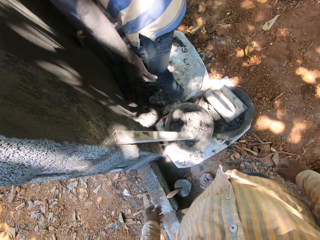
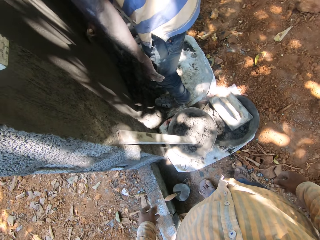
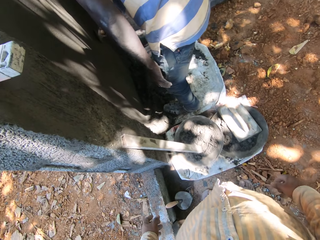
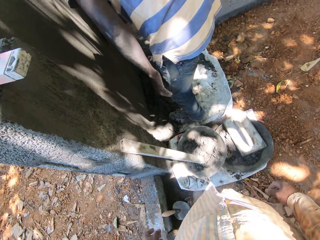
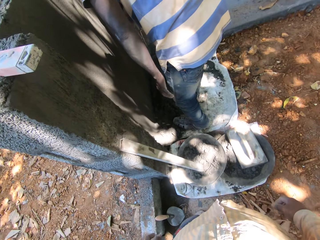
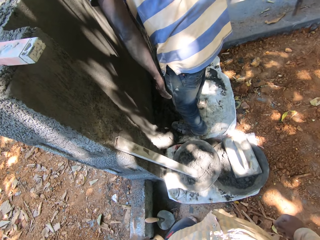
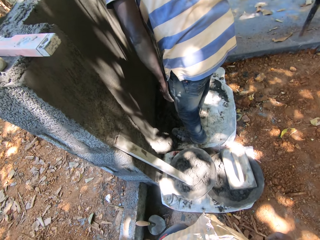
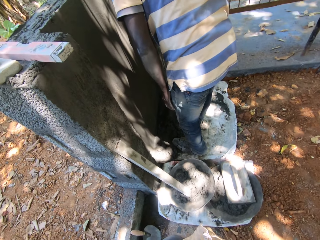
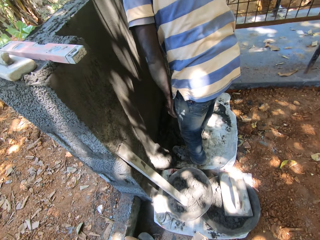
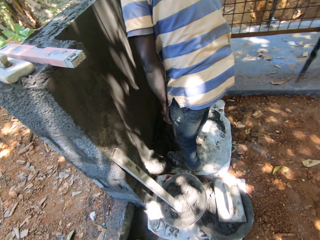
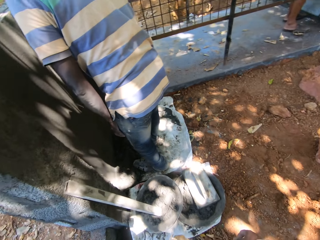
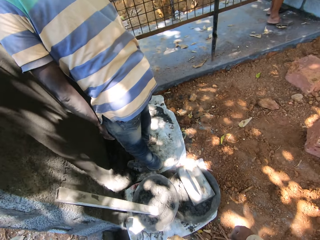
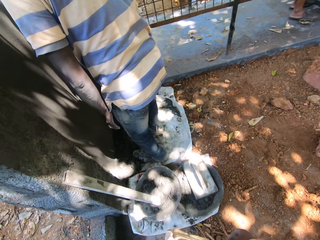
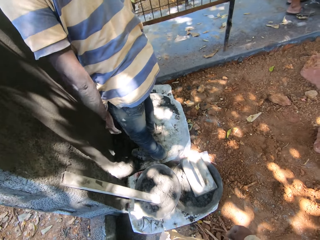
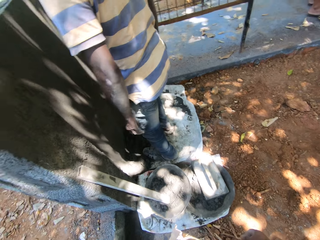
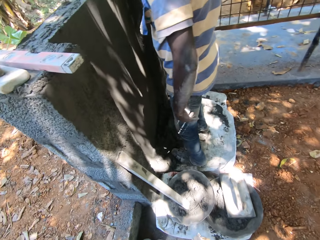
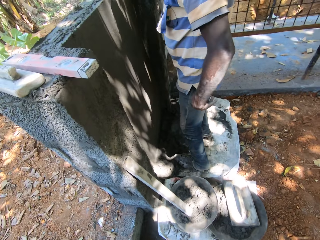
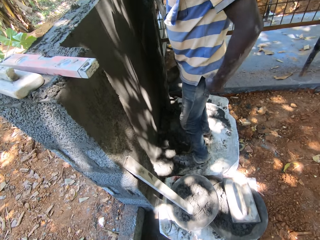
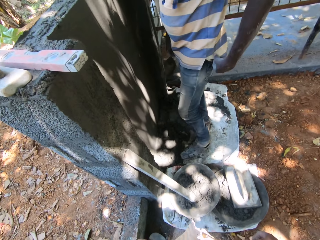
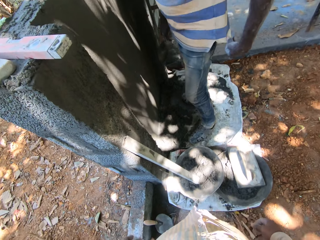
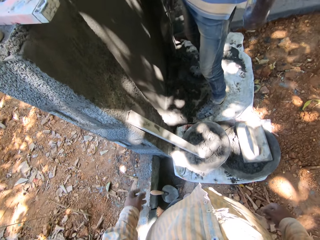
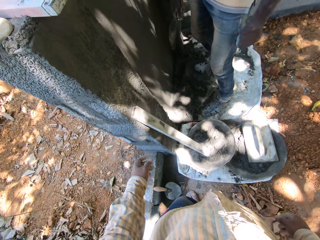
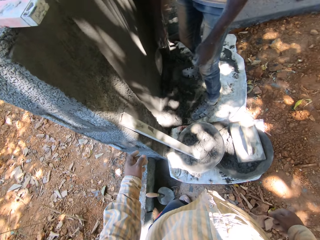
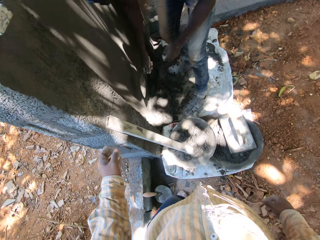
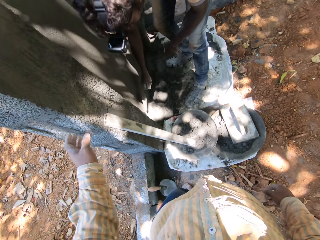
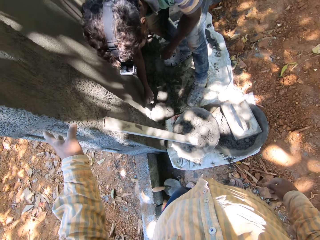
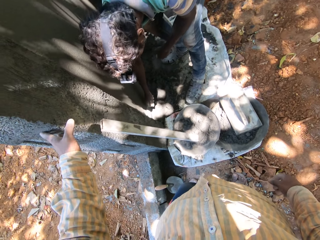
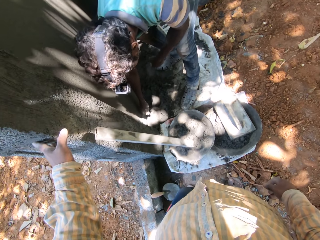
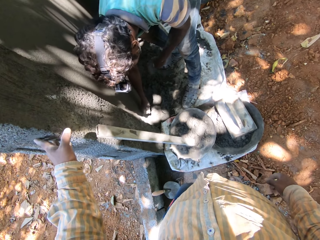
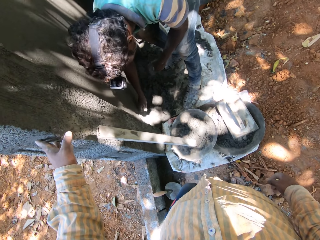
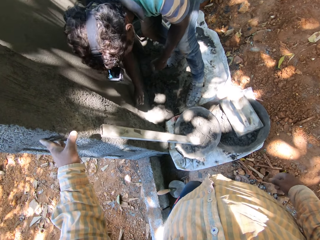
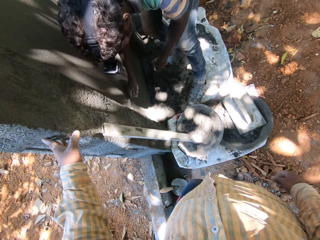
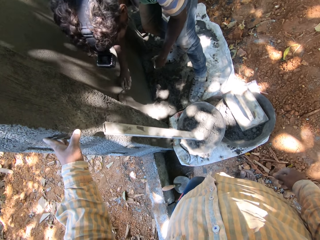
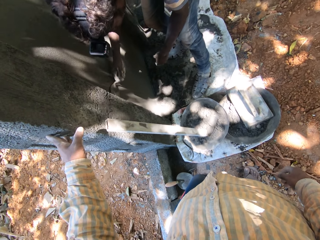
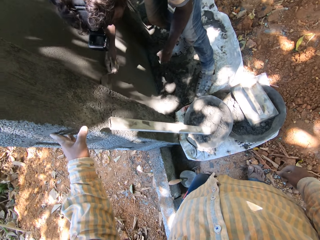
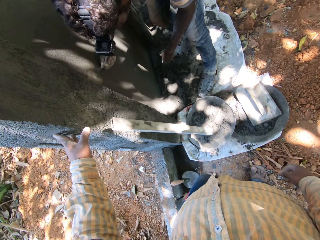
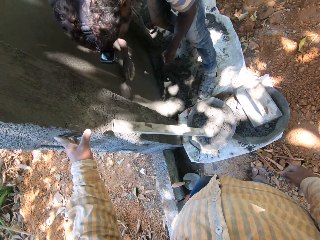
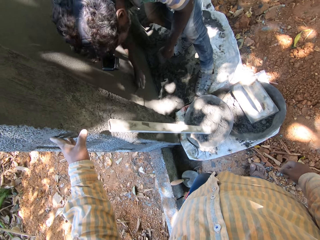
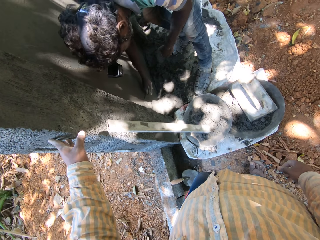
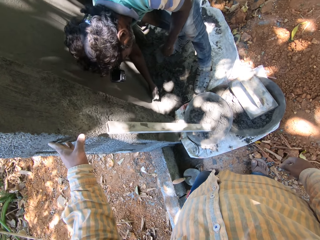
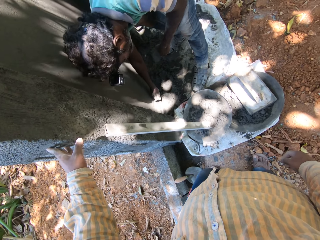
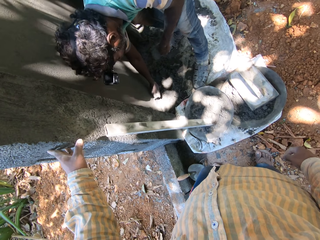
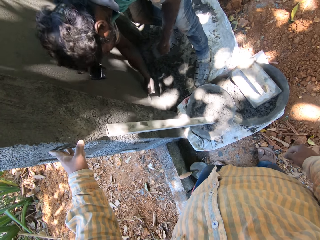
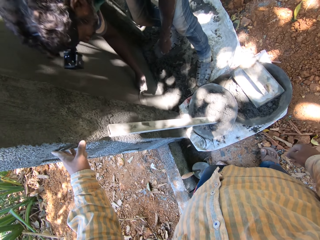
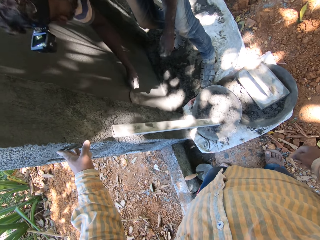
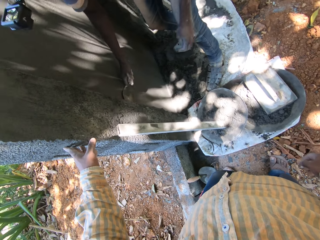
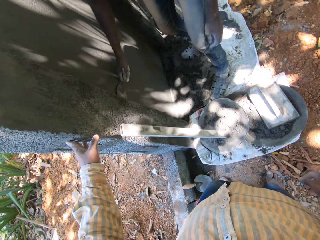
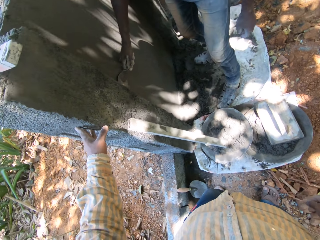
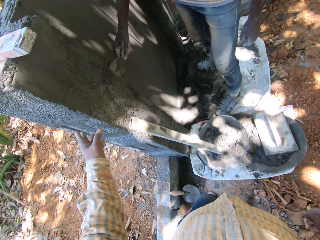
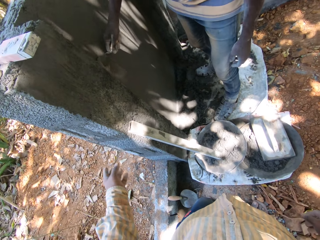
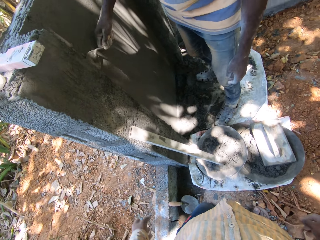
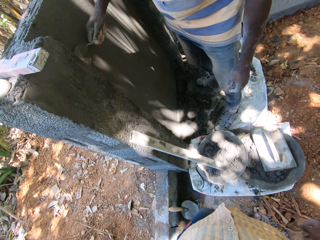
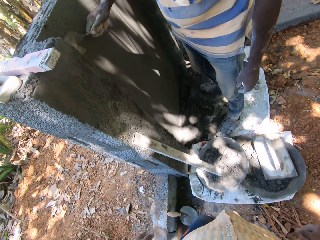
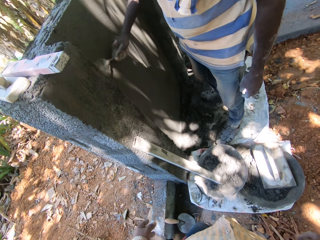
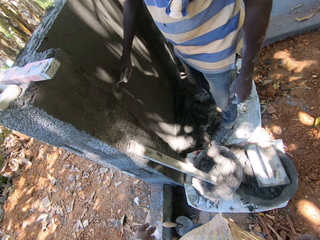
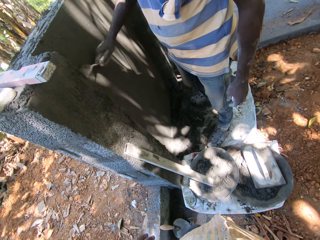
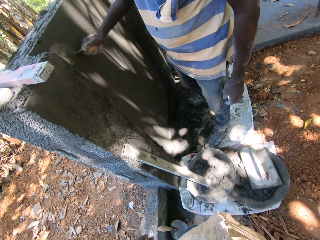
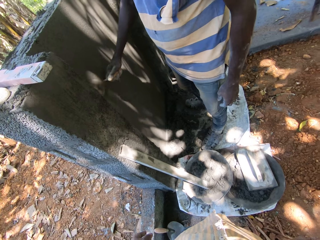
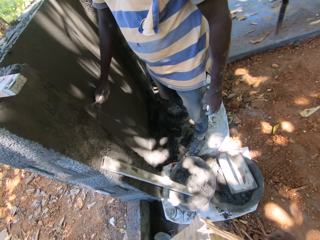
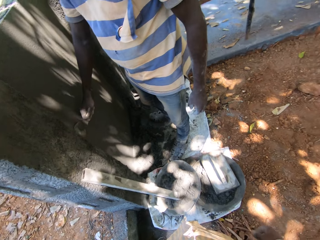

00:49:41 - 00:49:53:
A man adjusts his shirt with his left hand. The camera wearer places his left hand on the wall. Another man smoothens the wall with the hand trowel in his right hand.

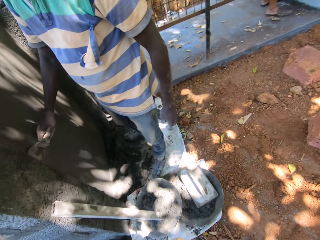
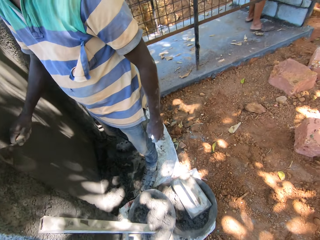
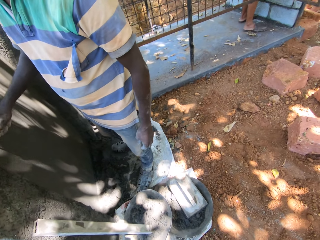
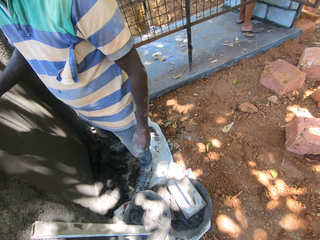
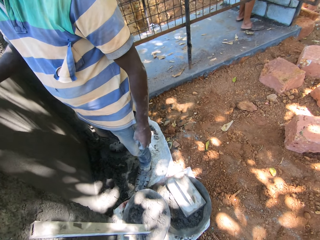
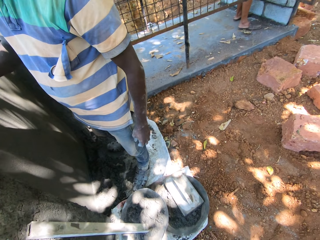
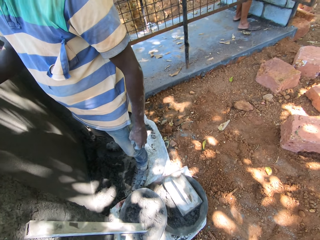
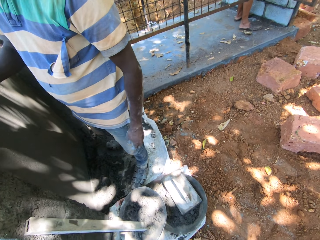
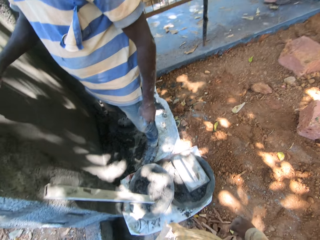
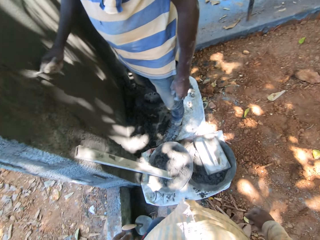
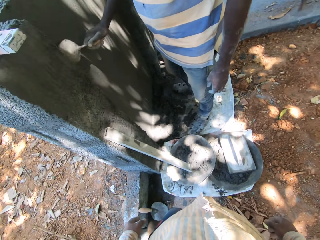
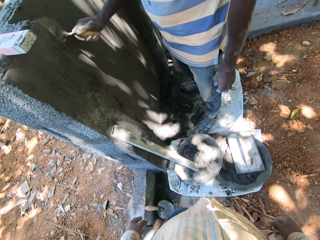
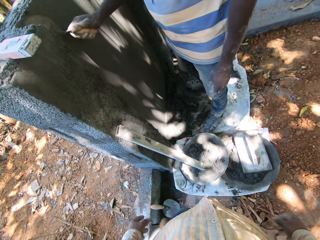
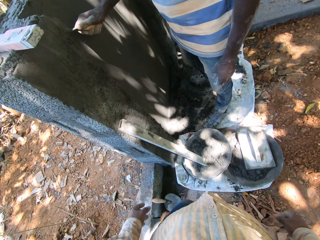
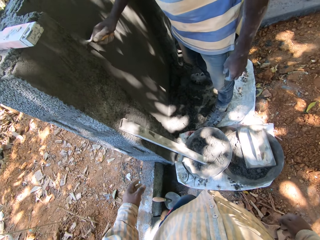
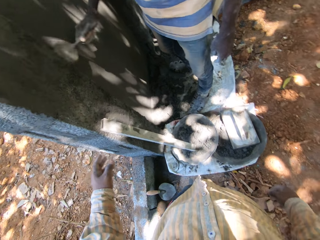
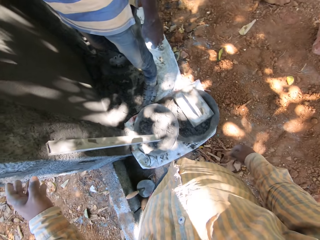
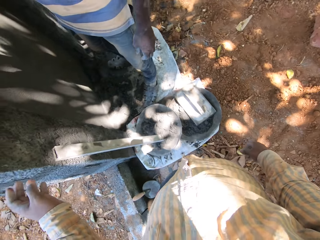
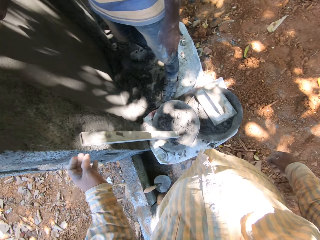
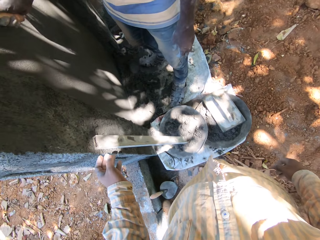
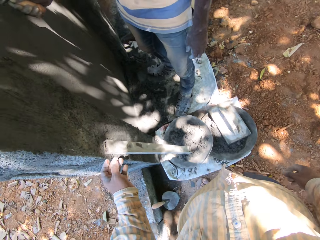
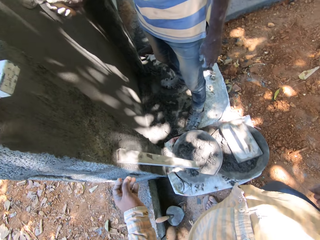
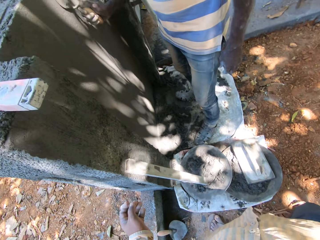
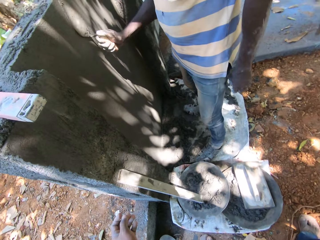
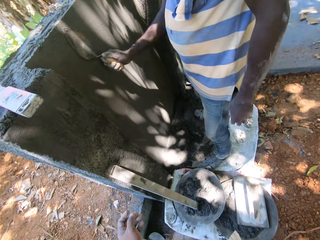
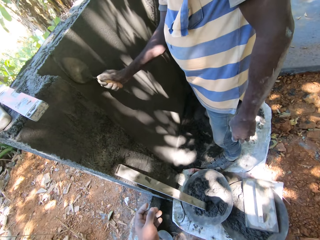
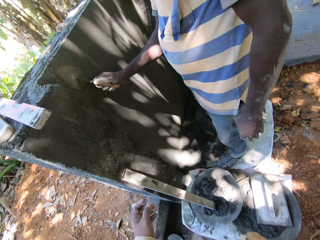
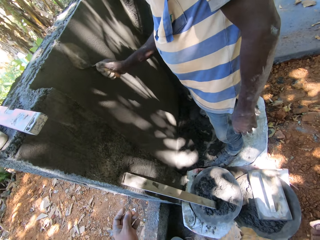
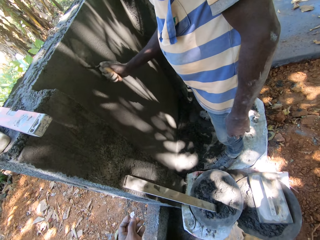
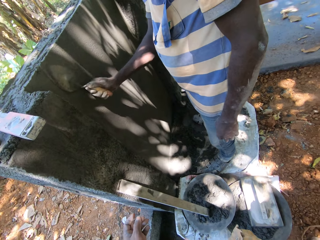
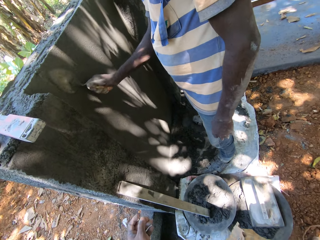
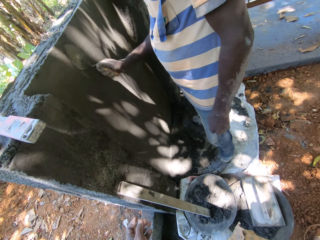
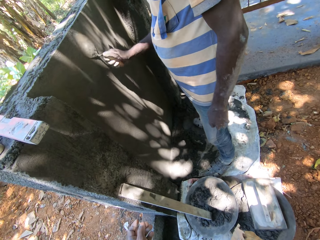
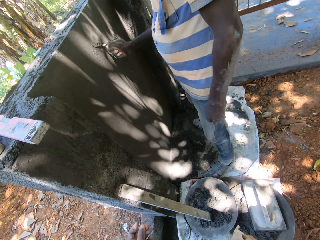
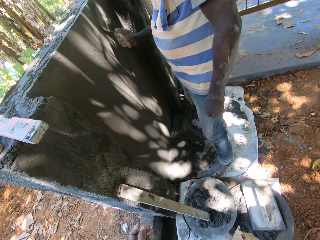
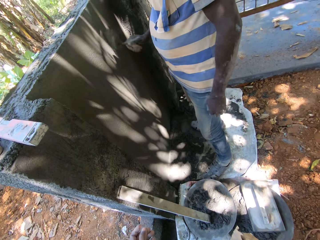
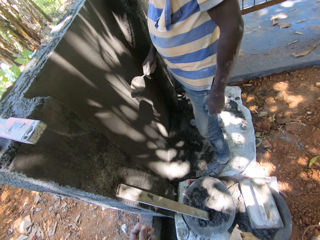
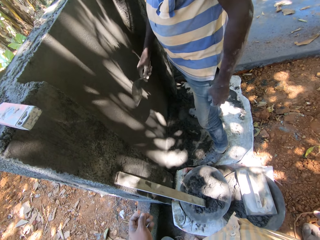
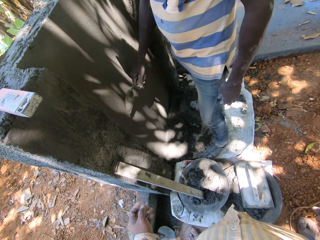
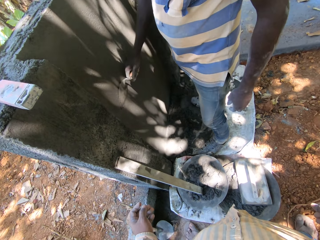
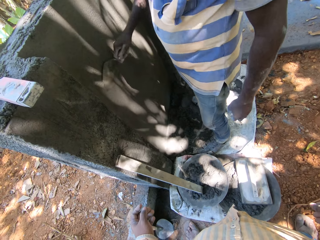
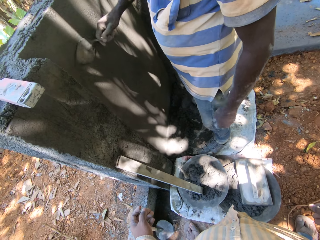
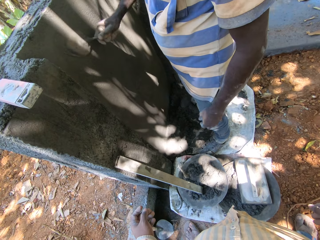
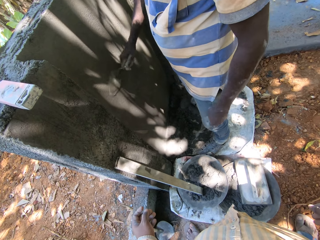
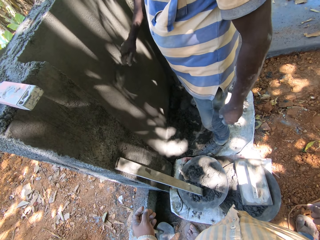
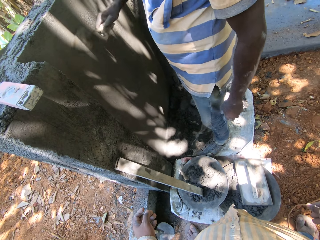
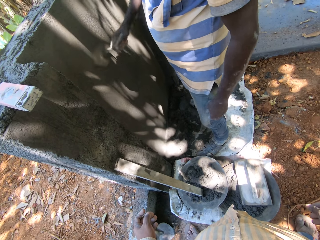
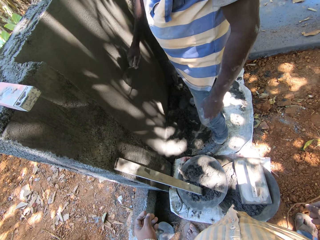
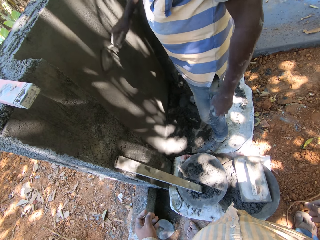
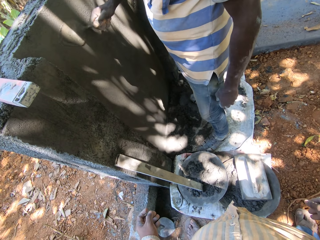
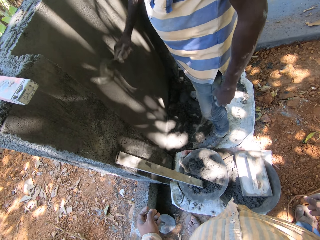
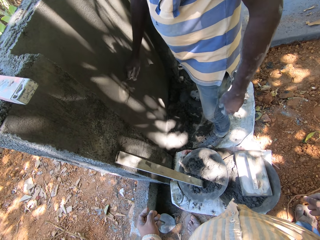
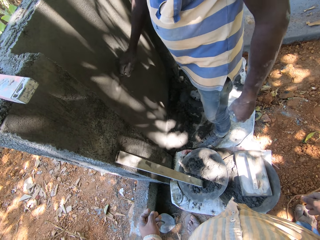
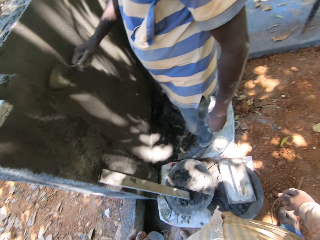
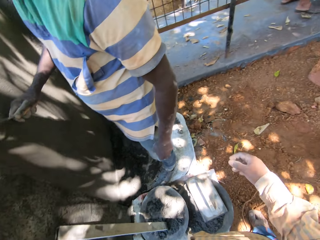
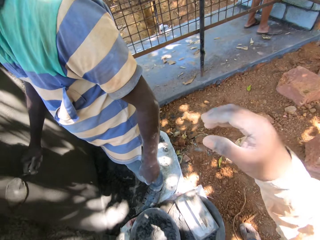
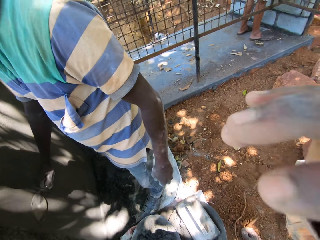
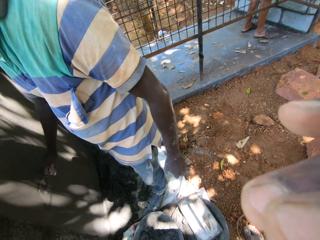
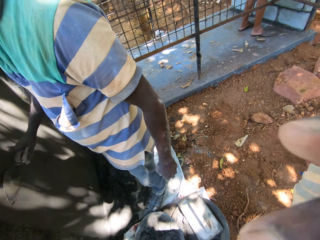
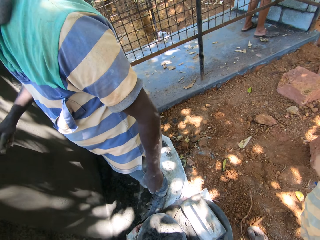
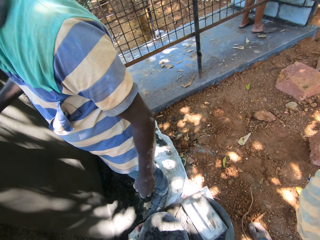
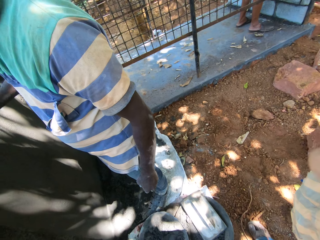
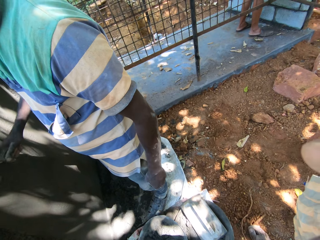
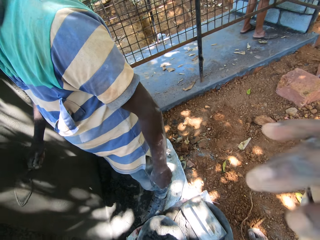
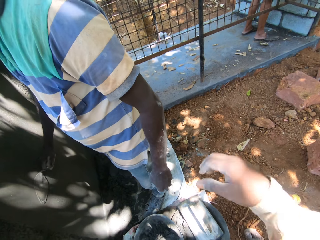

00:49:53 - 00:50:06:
The camera wearer moves the hand. The man smoothens the wall with the hand trowel in his right hand. The camera wearer looks at the wall. He touches his face with his right hand. He moves the hand.
